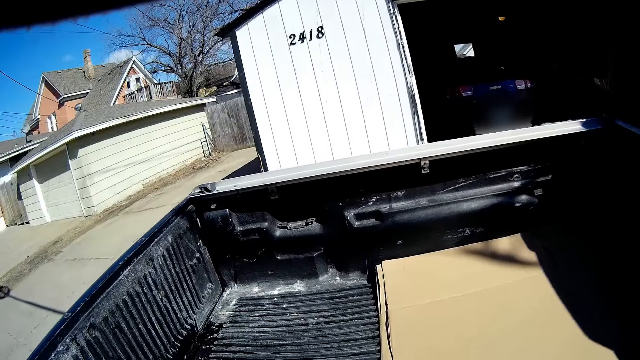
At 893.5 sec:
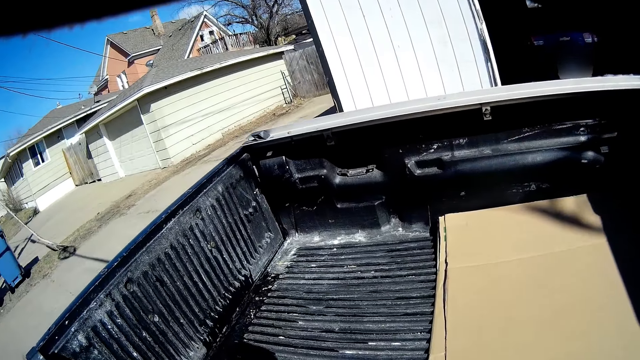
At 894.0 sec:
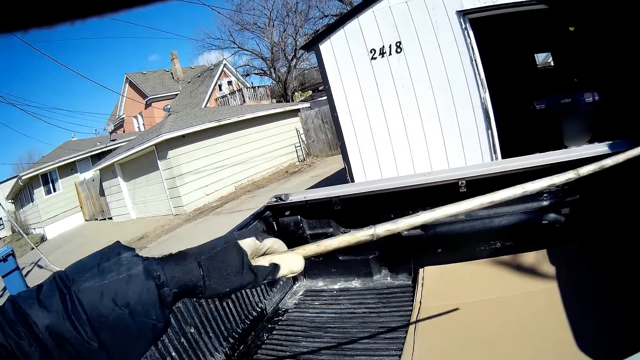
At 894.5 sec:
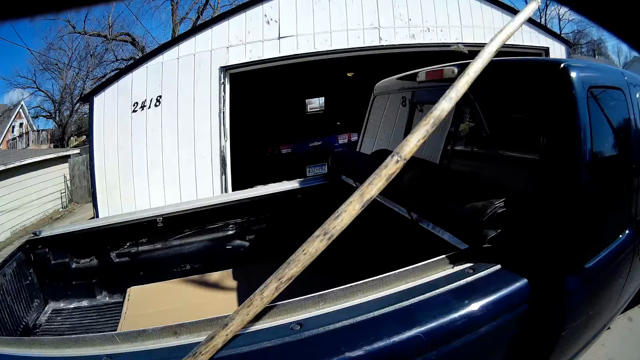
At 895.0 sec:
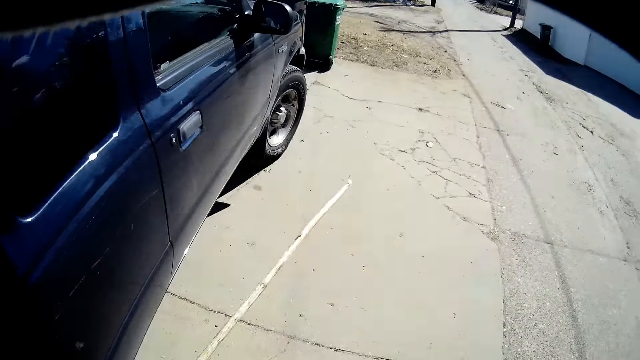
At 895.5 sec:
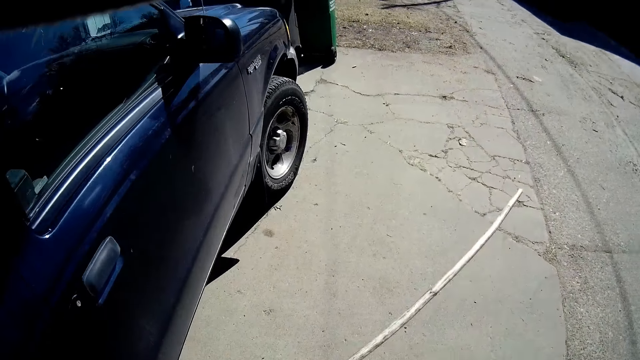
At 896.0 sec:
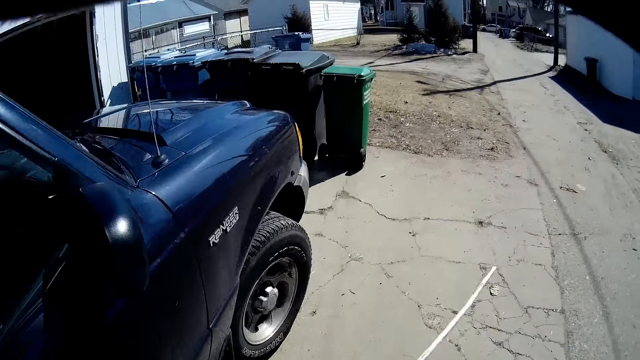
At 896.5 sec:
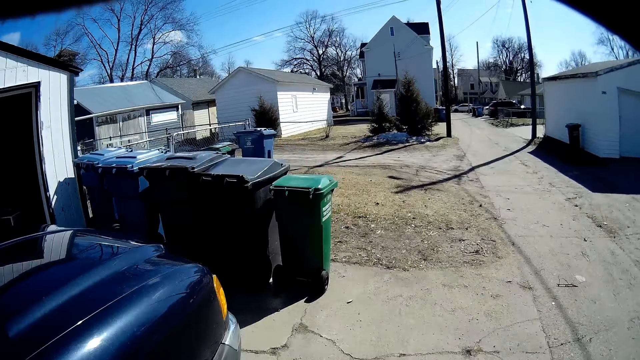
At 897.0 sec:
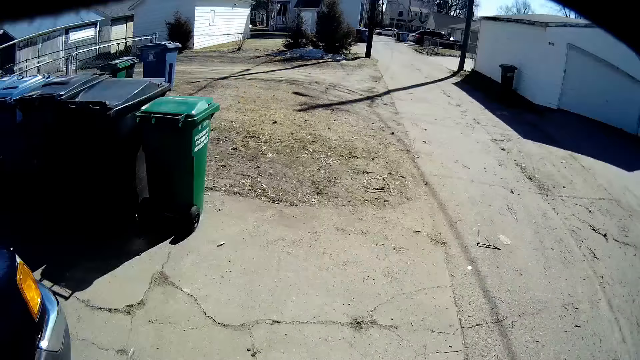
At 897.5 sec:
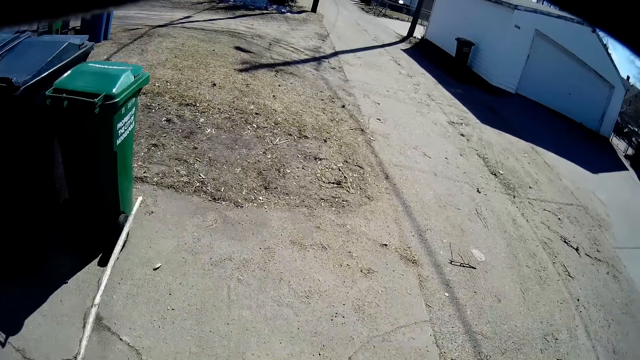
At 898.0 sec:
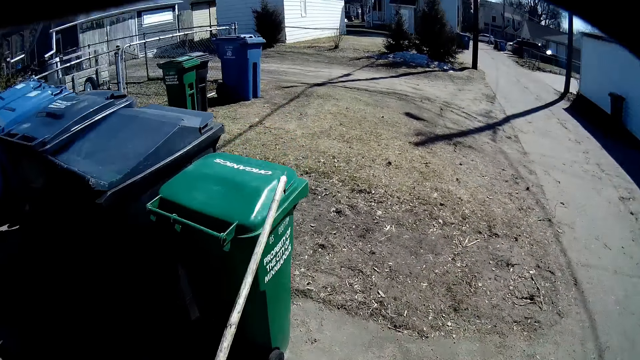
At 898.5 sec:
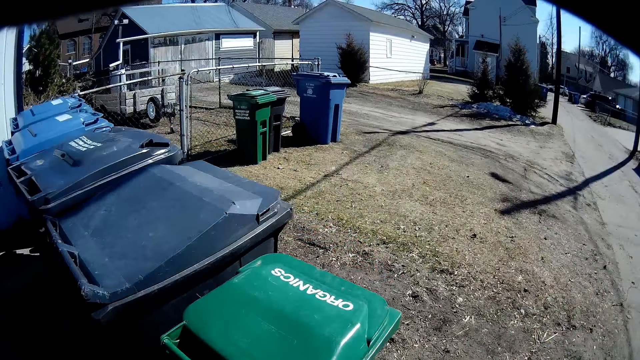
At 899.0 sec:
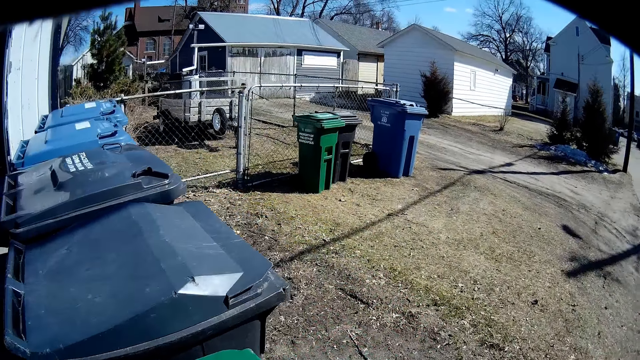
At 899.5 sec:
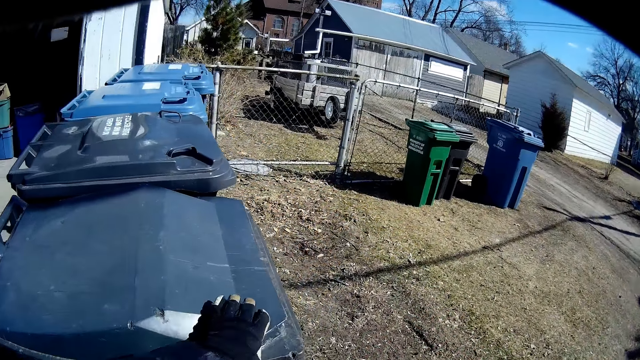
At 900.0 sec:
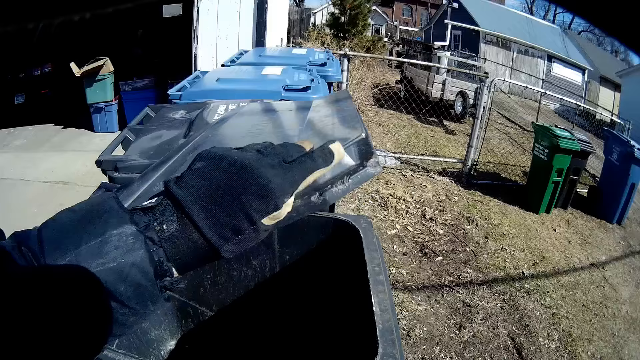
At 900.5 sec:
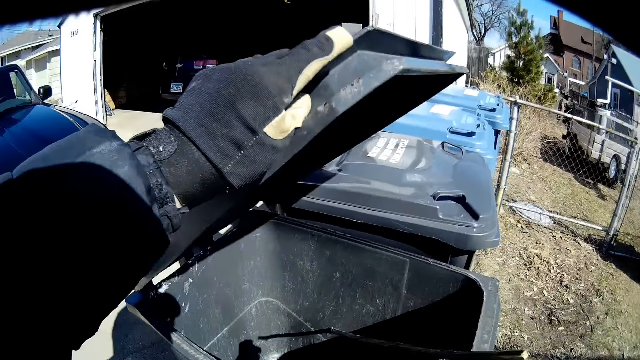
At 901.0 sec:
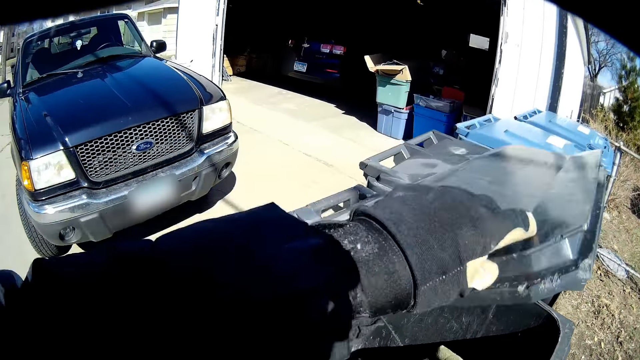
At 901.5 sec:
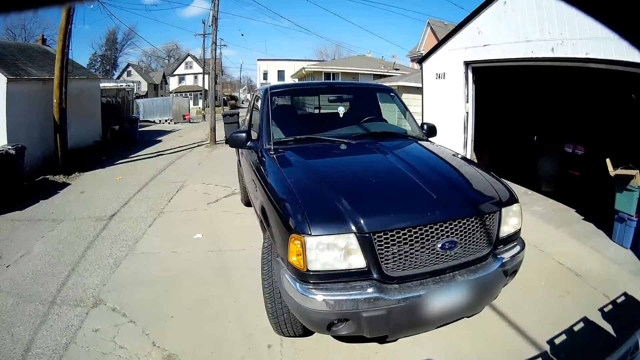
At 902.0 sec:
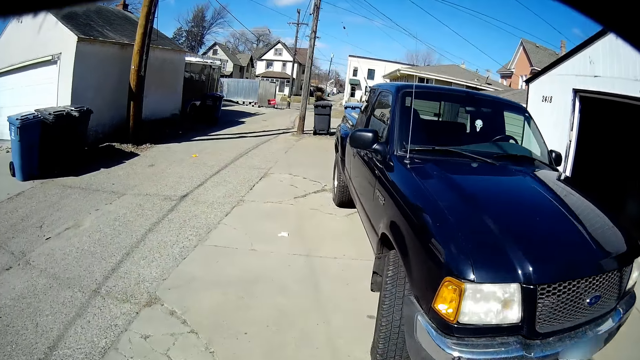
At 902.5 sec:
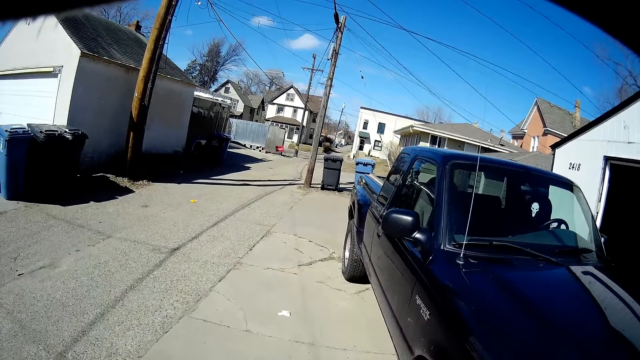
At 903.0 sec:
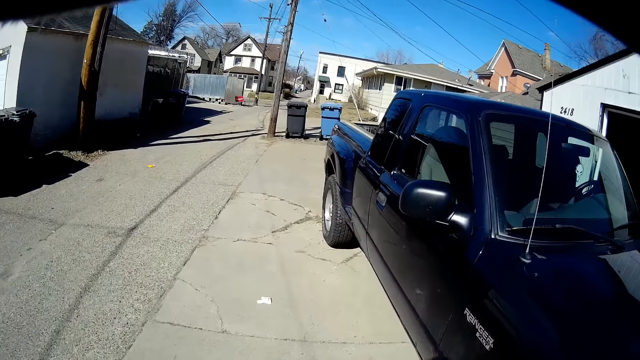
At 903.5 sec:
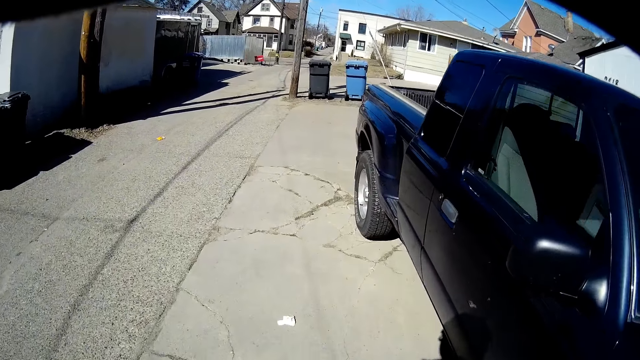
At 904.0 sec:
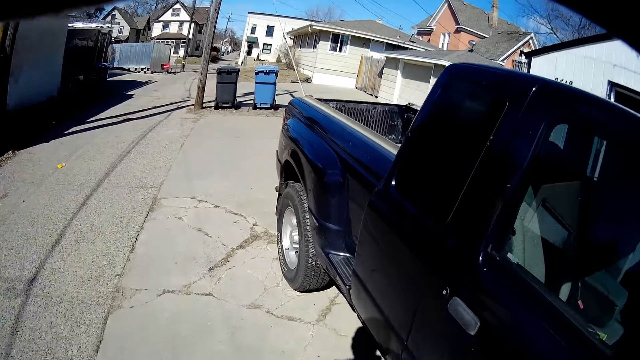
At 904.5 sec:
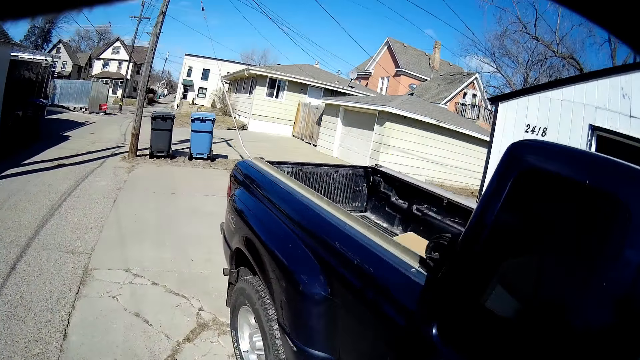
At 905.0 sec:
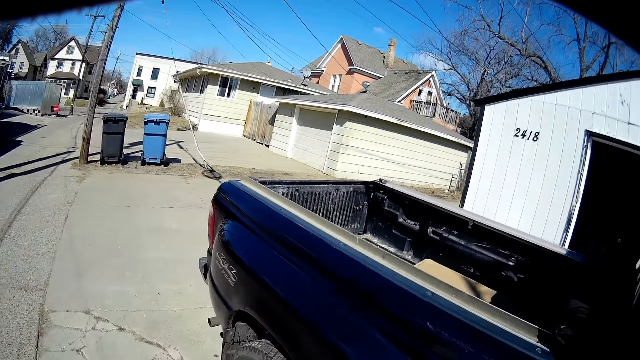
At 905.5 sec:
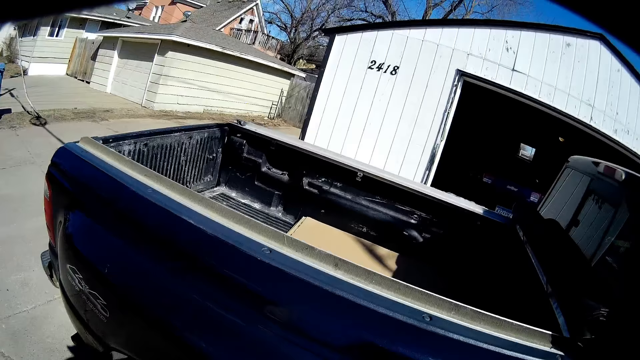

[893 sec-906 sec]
The camera wearer walks around the car. They put the wood down and pick up the wood or stick. They open the dustbin, put the stick in the dustbin and close the dustbin. They walk towards the car.

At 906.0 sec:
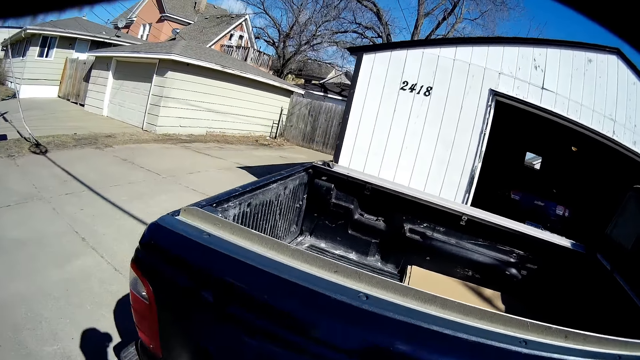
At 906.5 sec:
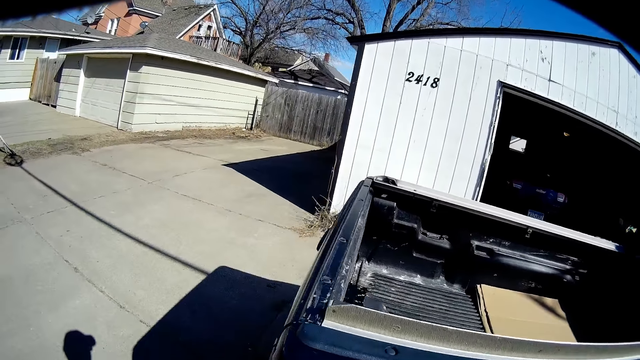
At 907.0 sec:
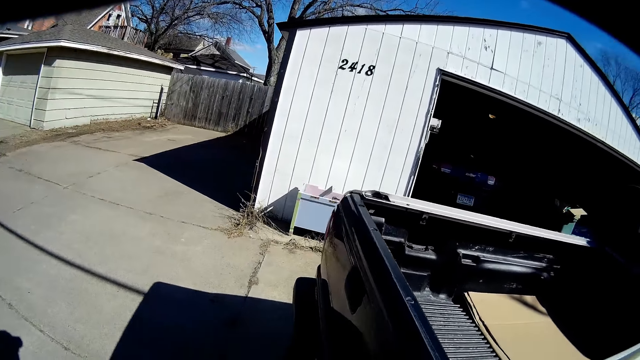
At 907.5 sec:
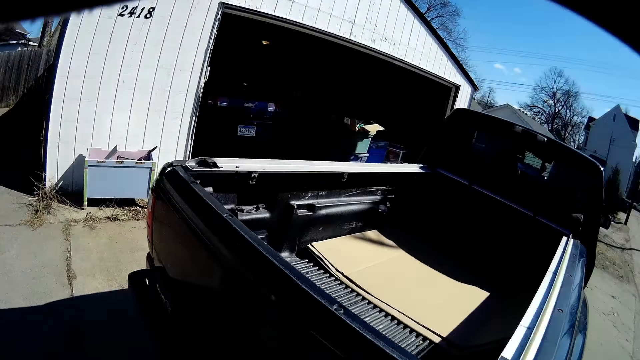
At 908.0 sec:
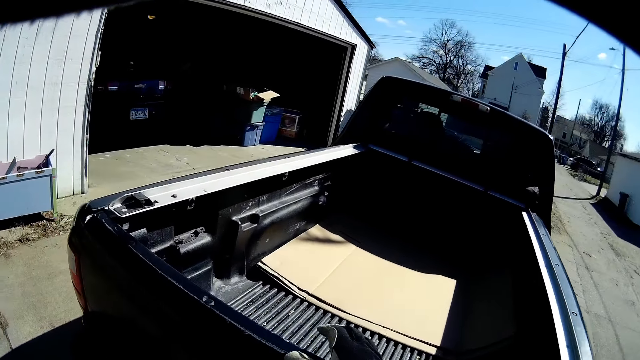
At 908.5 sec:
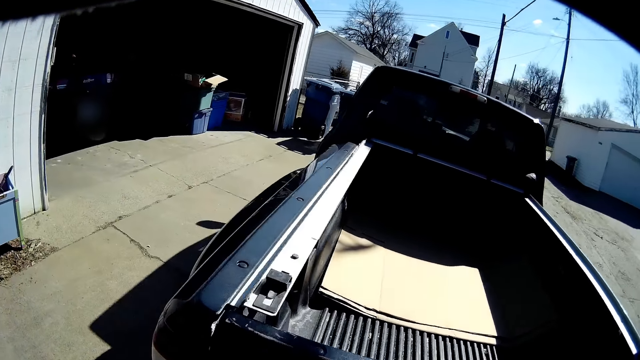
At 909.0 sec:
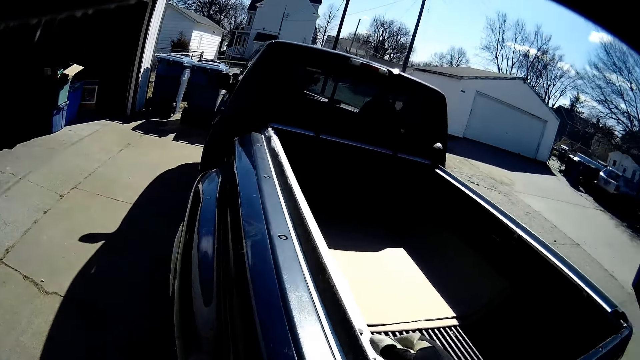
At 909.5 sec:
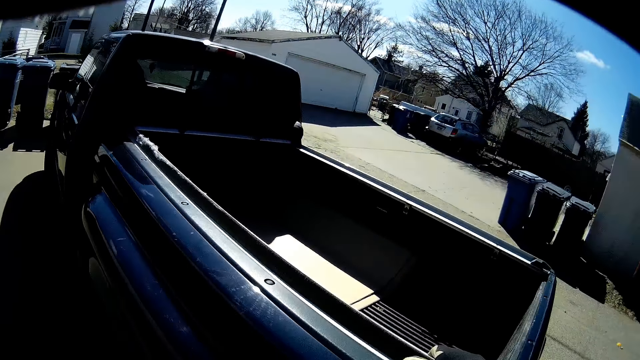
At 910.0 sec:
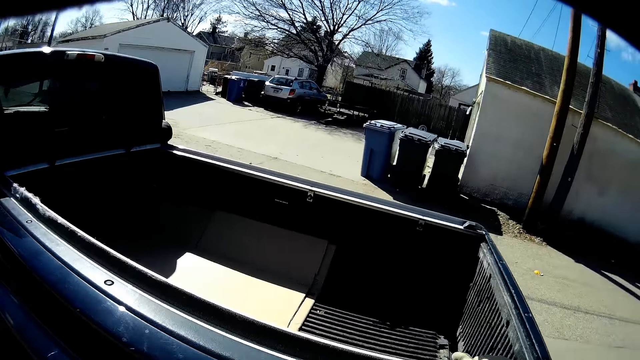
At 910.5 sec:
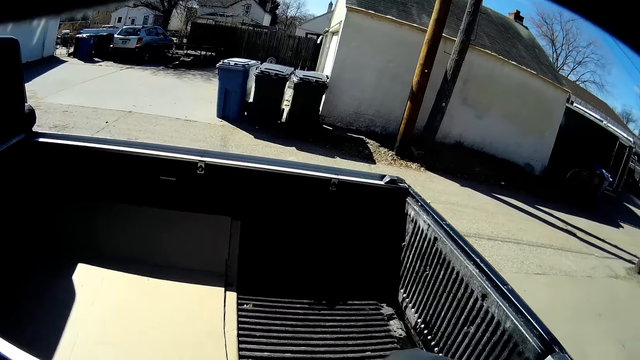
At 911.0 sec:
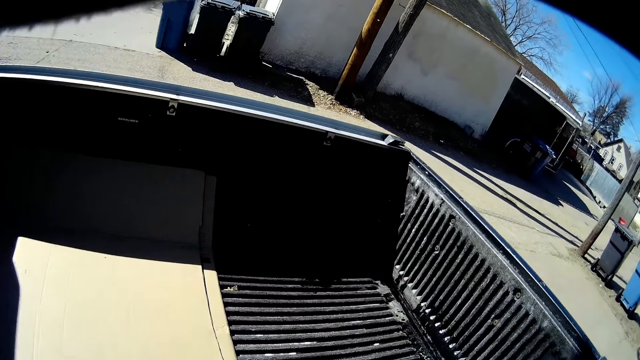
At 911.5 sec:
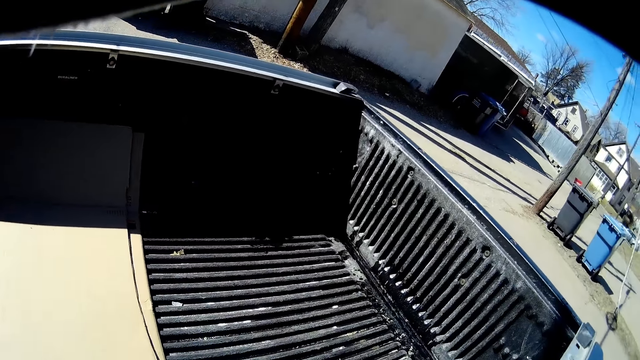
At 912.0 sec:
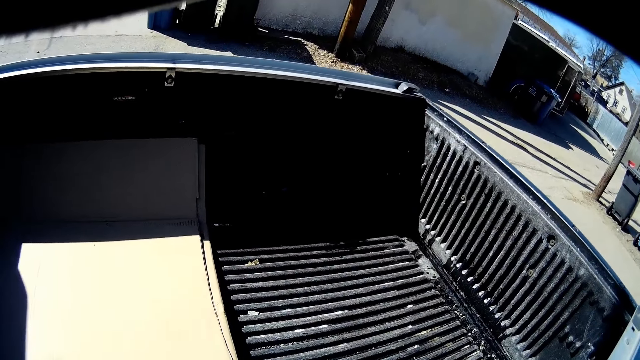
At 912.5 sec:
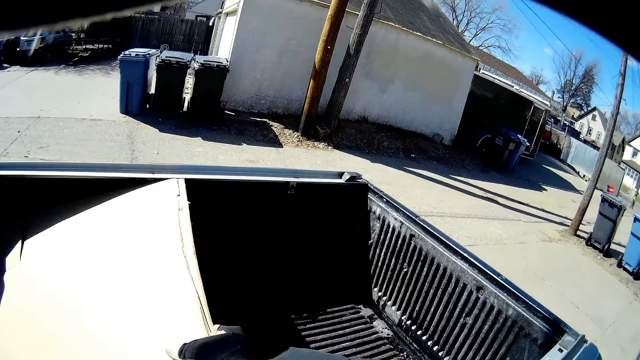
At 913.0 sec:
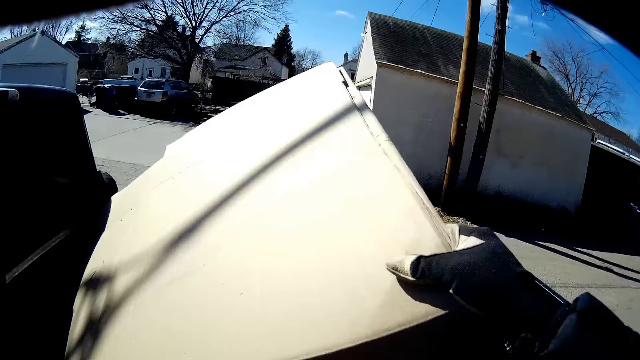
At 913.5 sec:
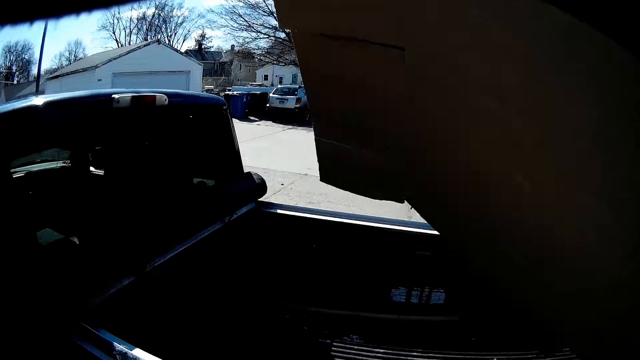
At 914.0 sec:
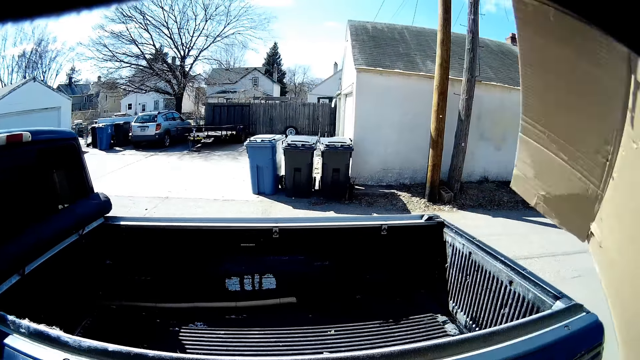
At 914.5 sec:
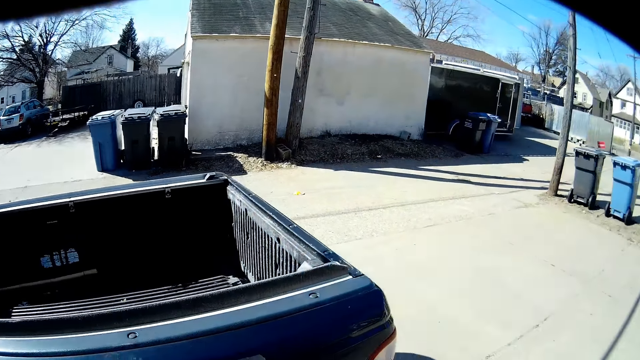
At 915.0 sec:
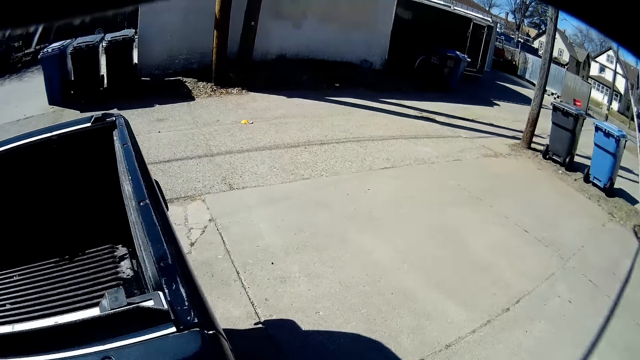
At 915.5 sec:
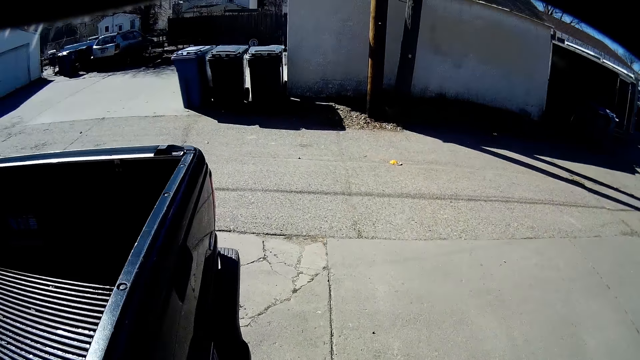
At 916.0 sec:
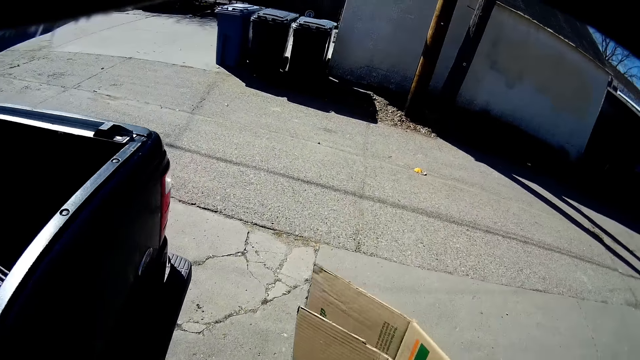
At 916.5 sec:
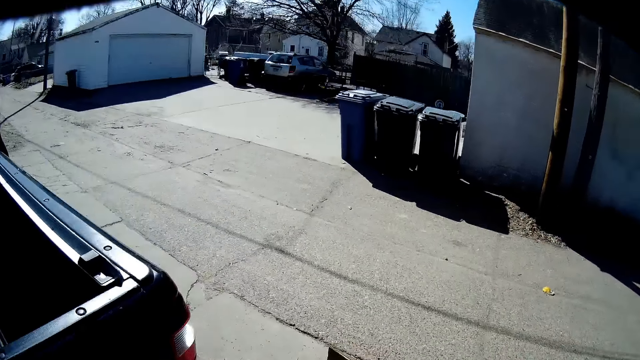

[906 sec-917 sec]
The camera wearer takes the carton from the boot. They walk towards the dustbin.
